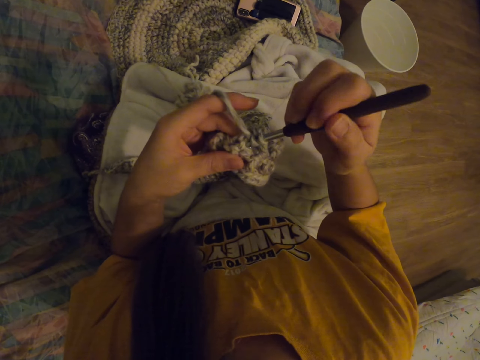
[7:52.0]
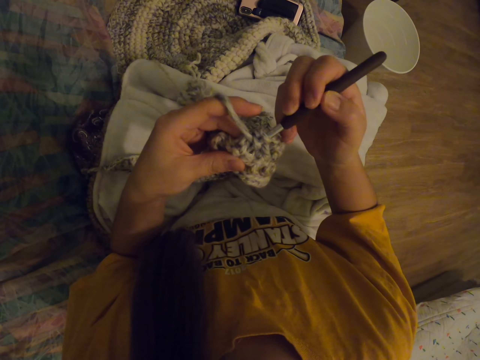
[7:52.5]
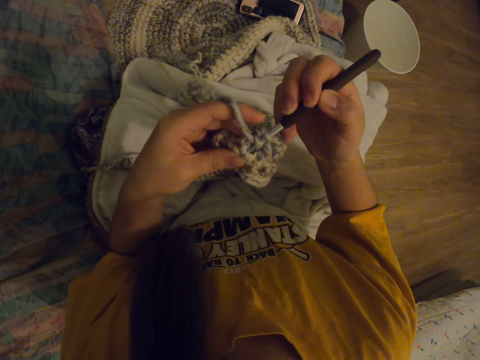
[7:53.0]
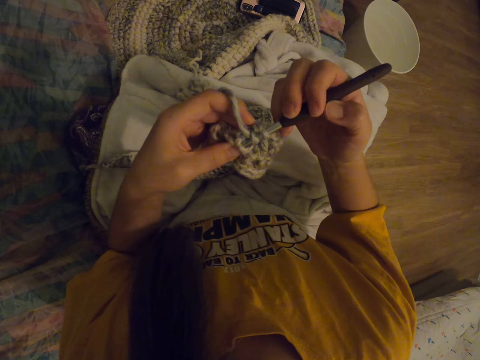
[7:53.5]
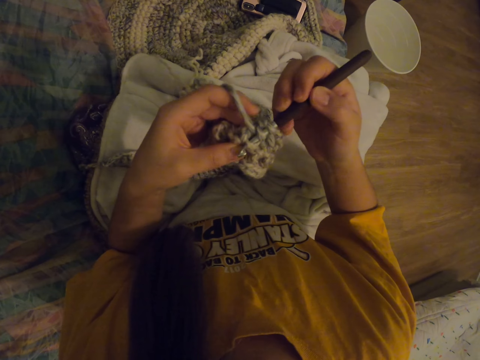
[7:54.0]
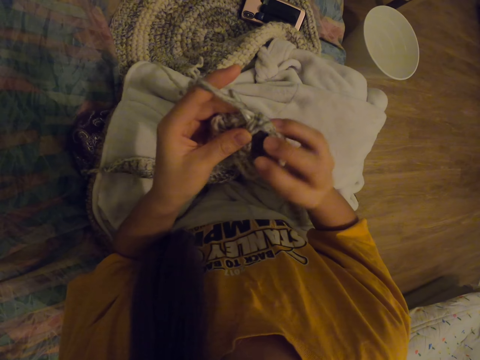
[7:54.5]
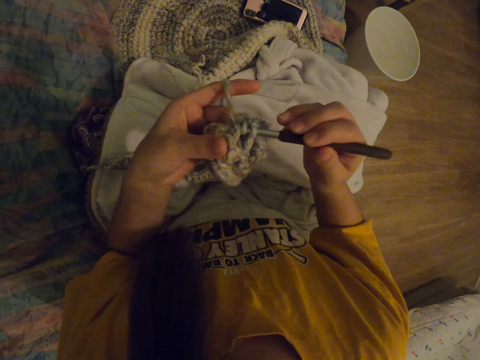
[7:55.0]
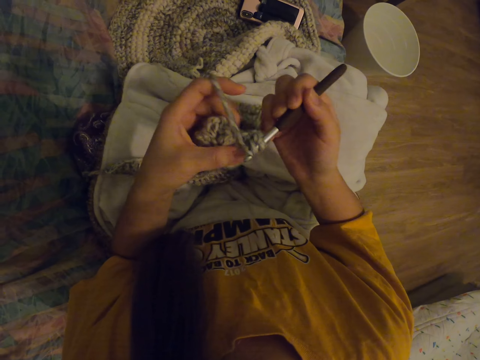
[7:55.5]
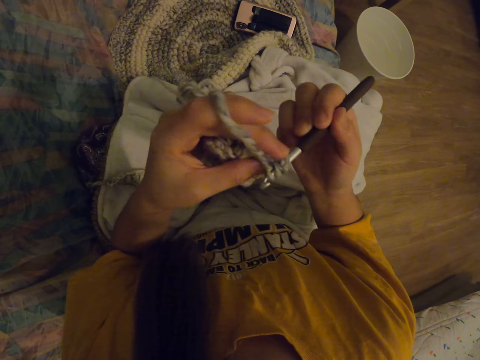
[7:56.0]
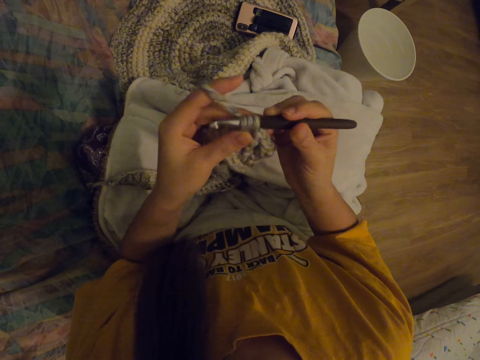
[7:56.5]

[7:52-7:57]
The camera wearer inserts the crochet hook needle into the woolen piece. They pull a wool rope with the crochet hook needle.

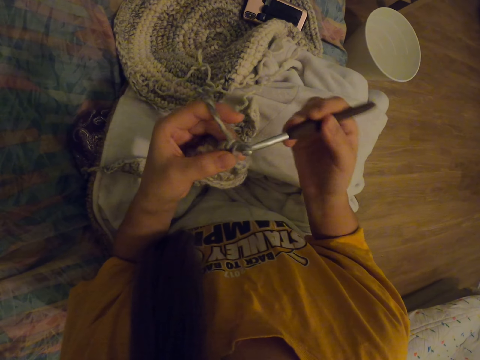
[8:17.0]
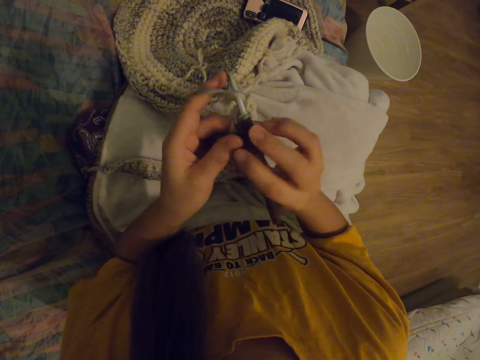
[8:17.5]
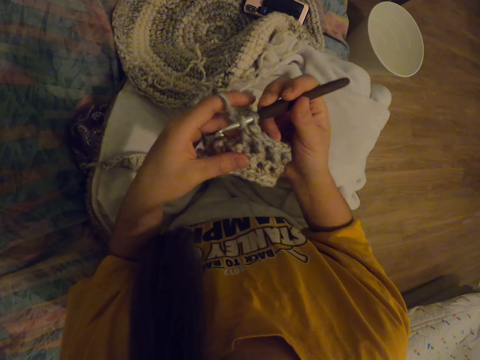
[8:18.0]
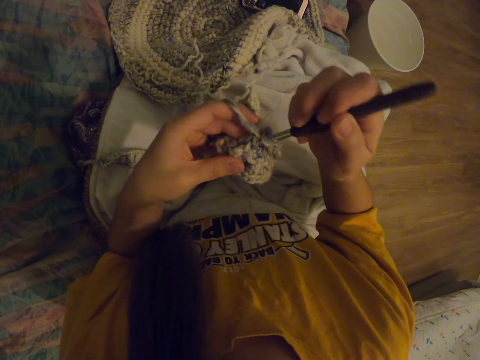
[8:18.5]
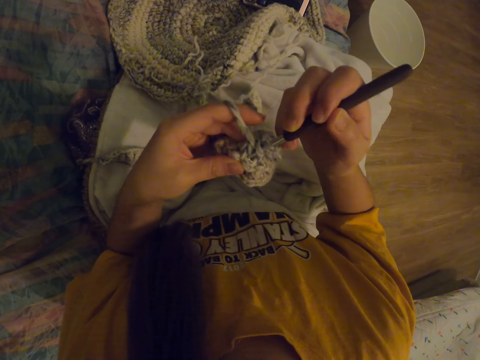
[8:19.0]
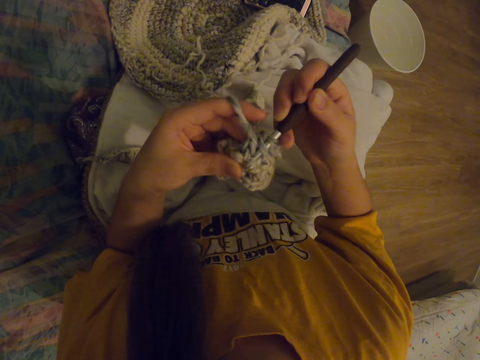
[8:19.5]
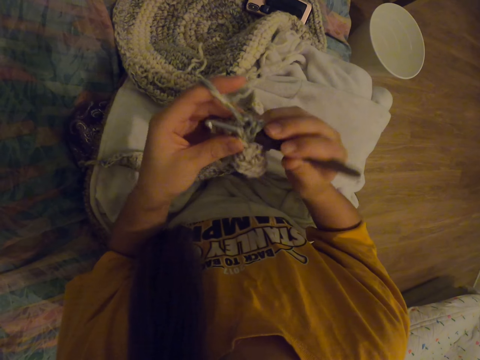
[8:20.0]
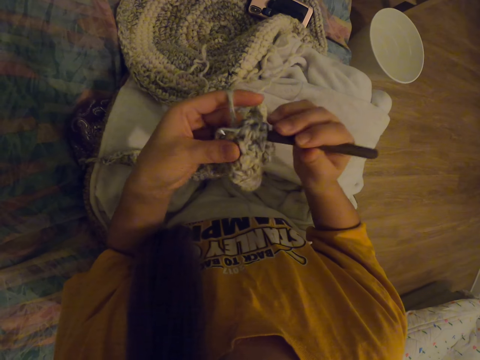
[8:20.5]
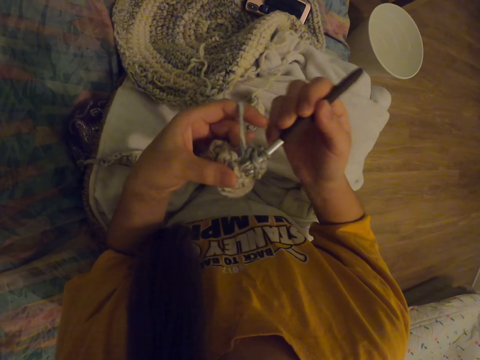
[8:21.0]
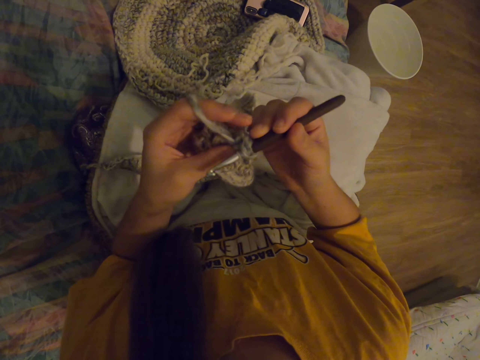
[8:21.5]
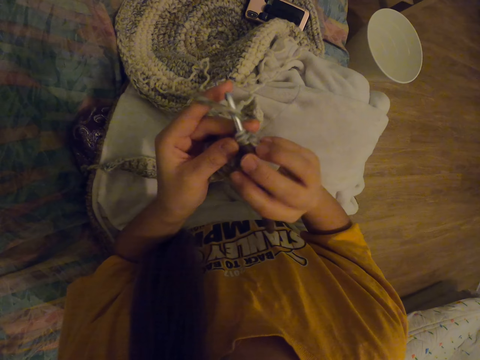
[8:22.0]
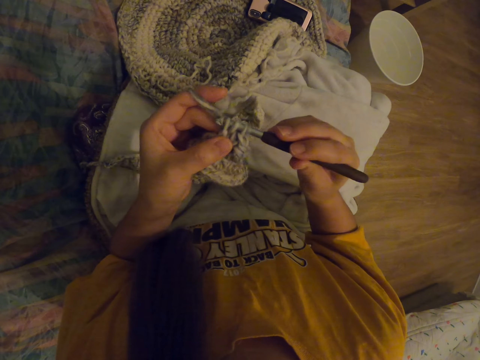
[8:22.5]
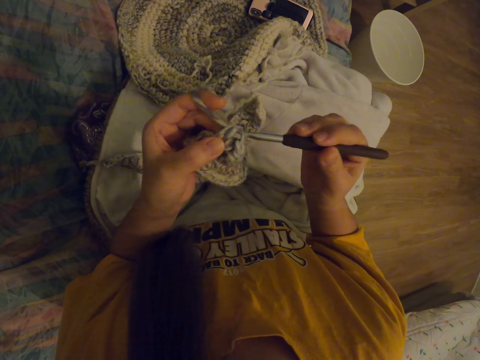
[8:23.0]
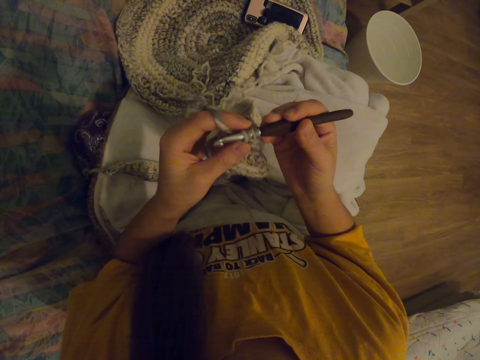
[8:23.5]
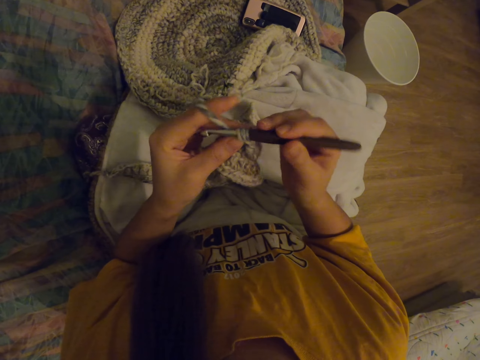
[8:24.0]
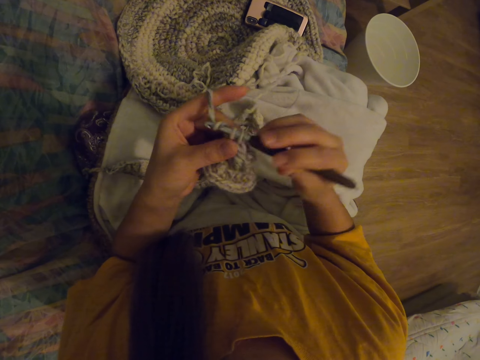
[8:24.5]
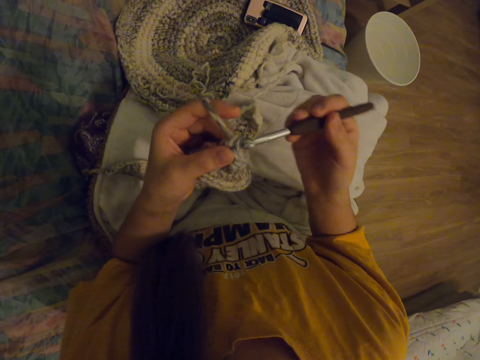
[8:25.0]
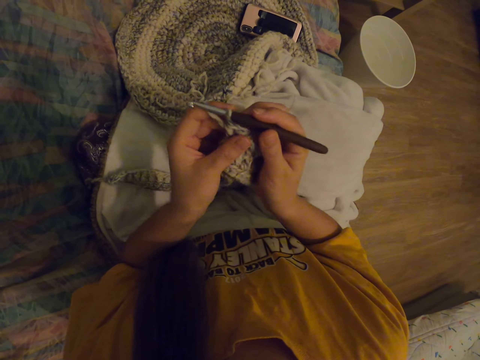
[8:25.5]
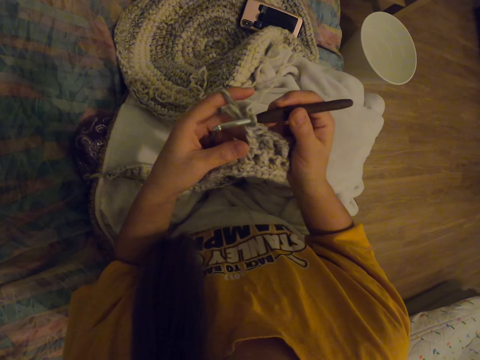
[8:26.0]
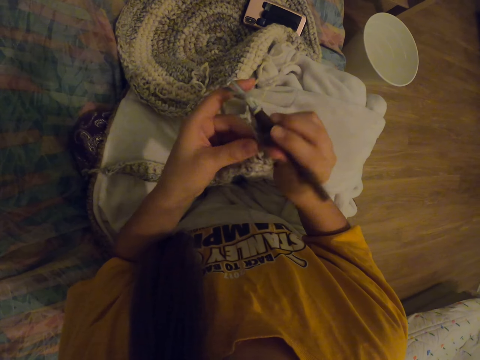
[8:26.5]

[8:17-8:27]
The camera wearer inserts the crochet hook needle into the woolen piece. They pull a wool rope with the crochet hook needle.

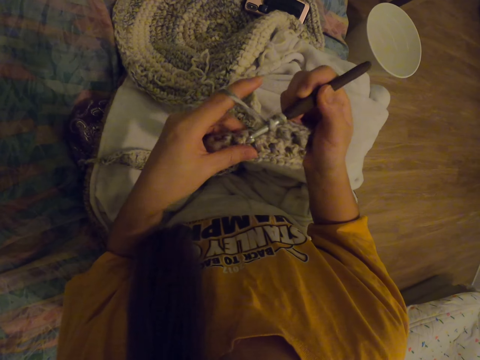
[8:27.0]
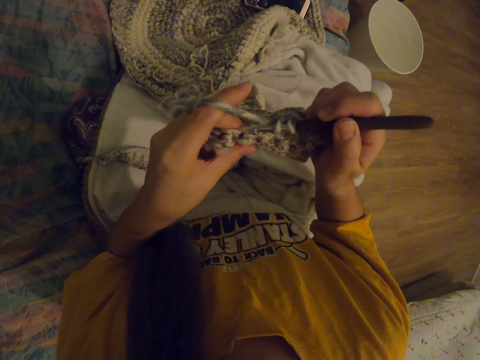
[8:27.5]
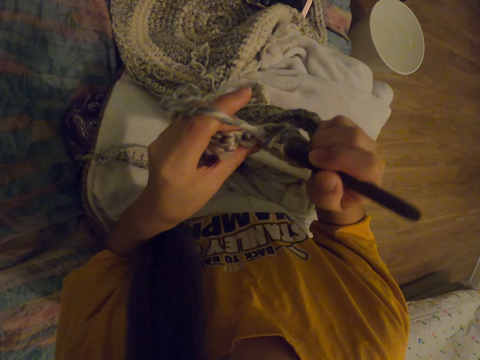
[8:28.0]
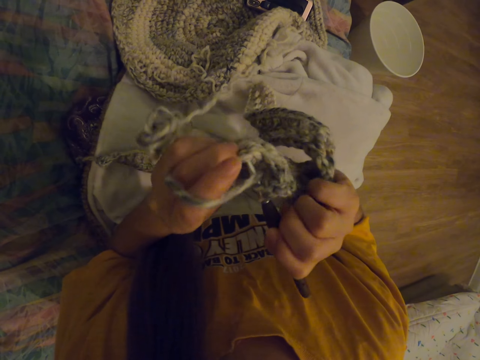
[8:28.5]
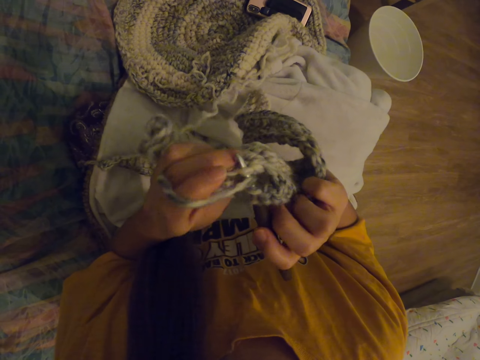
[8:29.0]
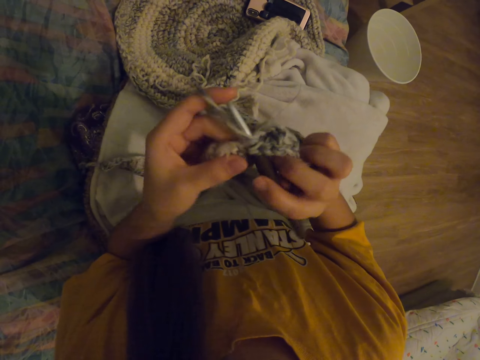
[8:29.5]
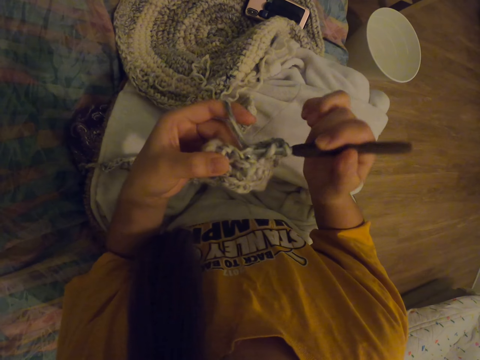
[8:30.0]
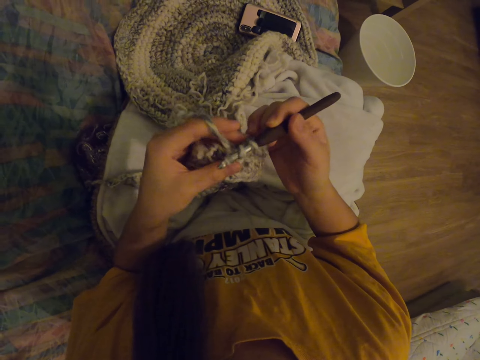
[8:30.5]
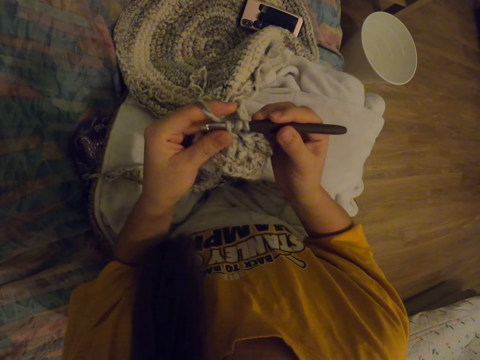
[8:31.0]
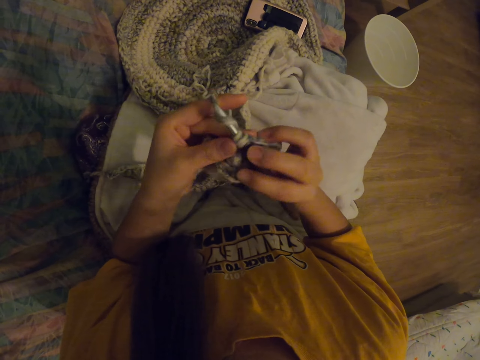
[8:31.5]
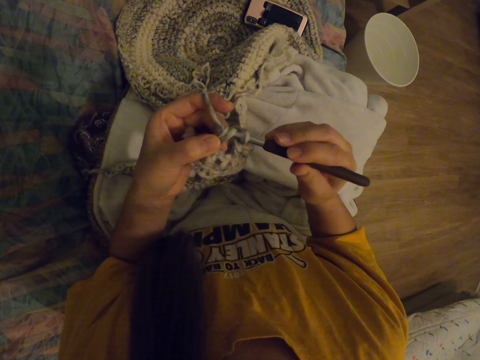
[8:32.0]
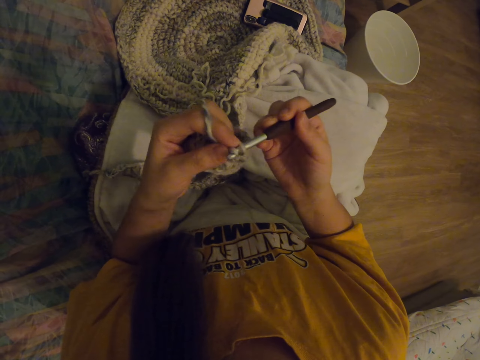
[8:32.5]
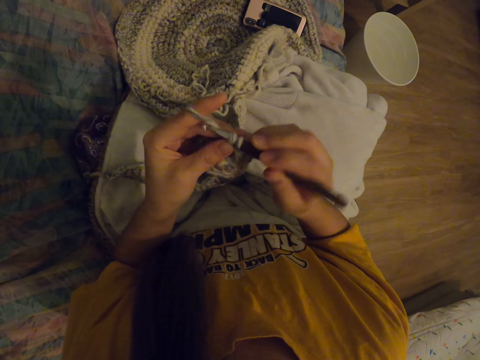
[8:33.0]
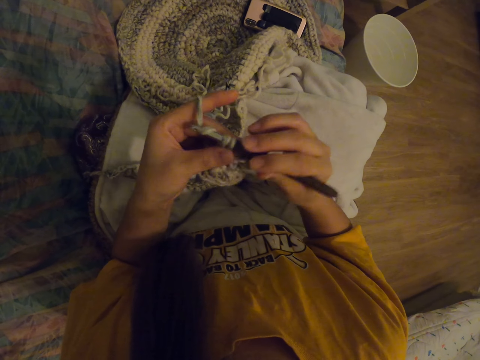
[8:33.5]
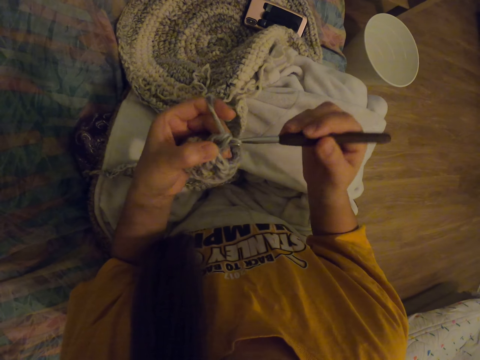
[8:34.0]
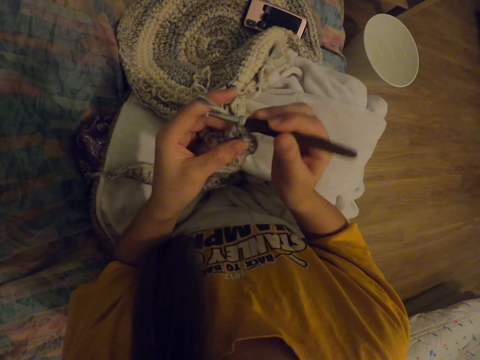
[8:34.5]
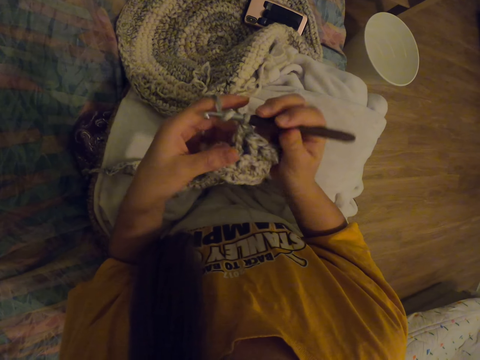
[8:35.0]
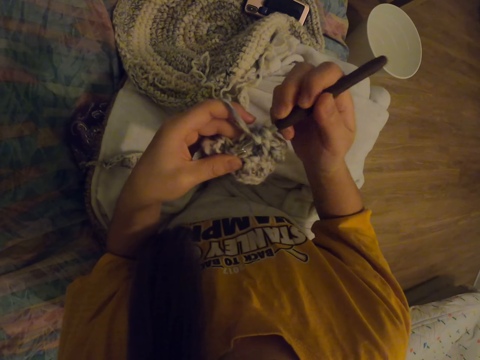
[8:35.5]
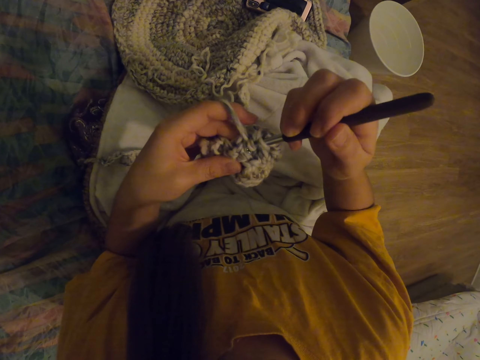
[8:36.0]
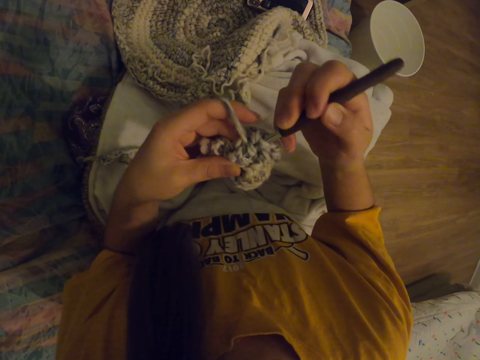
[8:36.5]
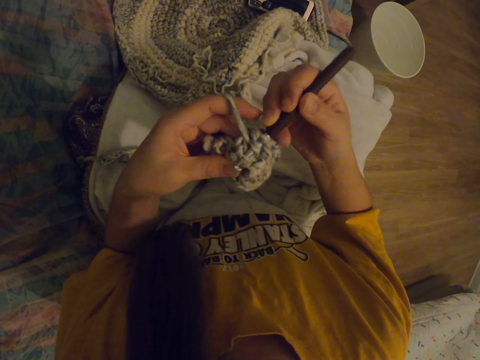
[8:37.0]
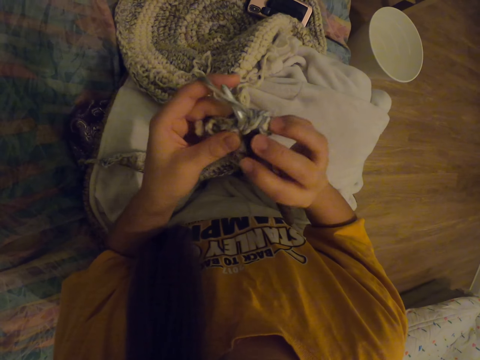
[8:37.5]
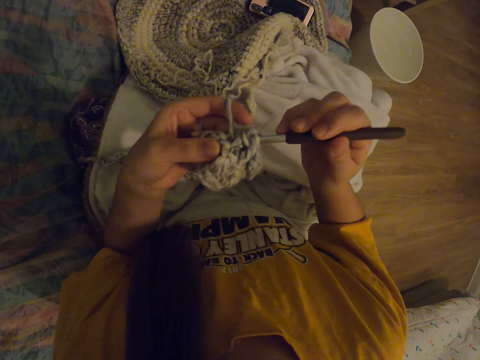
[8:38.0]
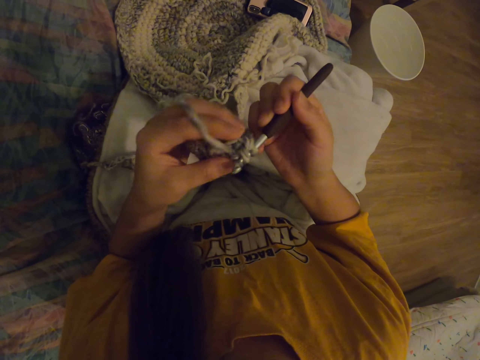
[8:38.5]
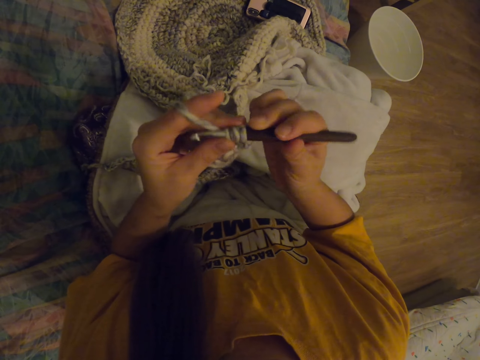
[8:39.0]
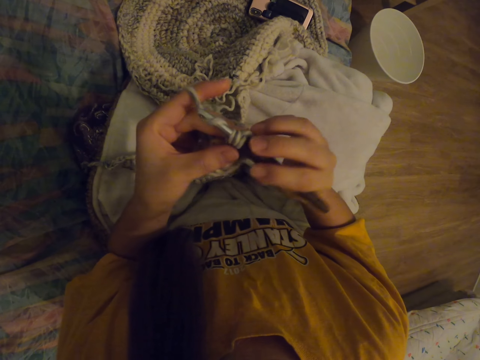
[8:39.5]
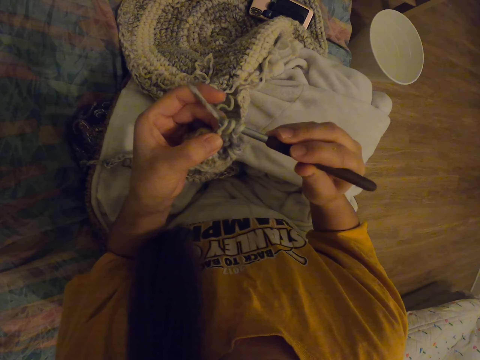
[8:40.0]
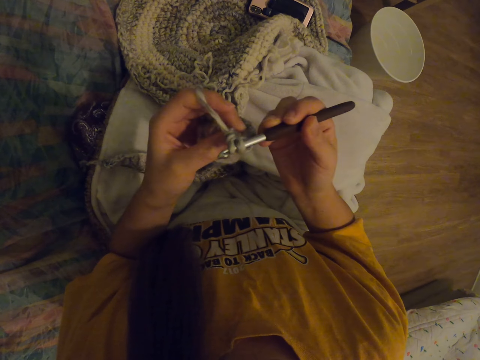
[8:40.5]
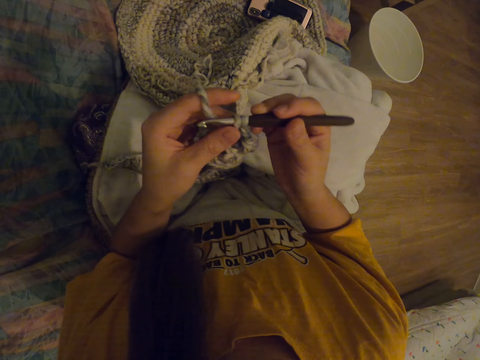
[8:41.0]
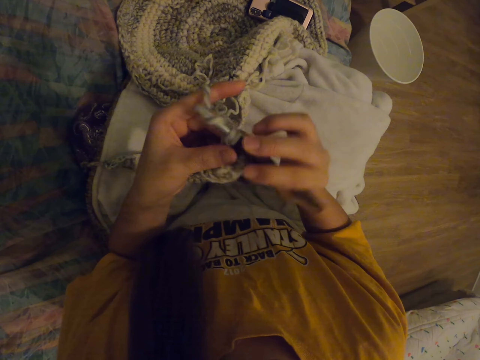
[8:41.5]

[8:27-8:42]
The camera wearer inserts the crochet hook needle into the woolen piece. They pull a wool rope with the crochet hook needle. They insert the crochet hook needle into the woolen piece. They pull the wool rope with the crochet hook needle.
